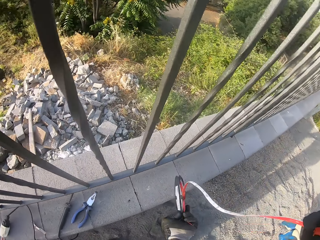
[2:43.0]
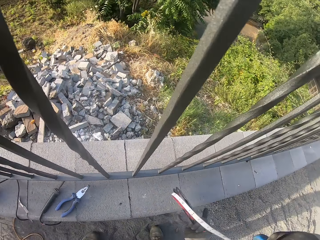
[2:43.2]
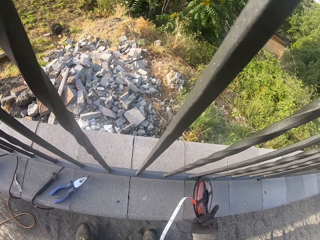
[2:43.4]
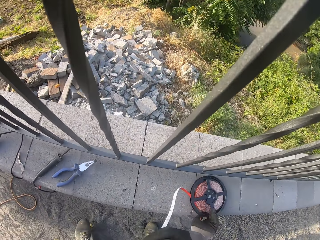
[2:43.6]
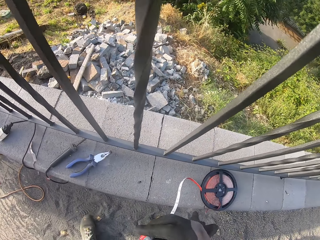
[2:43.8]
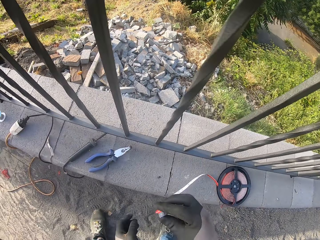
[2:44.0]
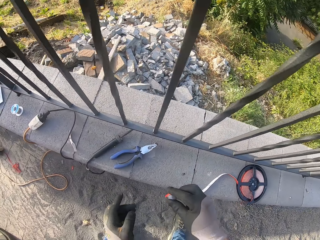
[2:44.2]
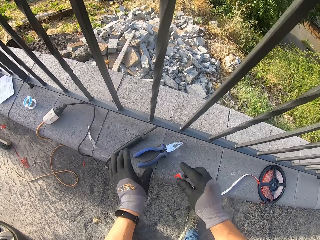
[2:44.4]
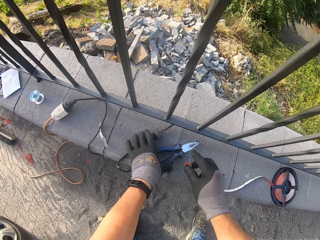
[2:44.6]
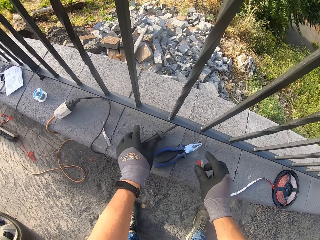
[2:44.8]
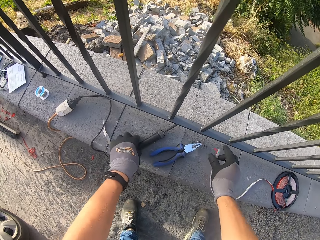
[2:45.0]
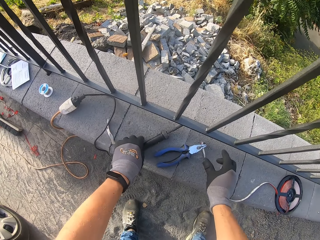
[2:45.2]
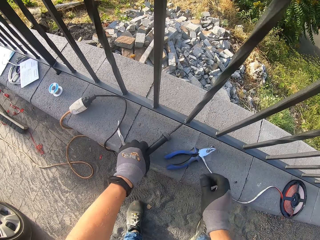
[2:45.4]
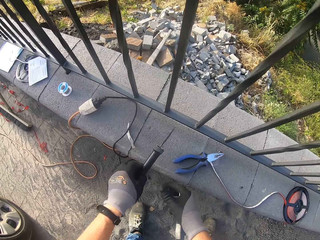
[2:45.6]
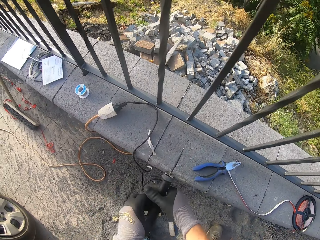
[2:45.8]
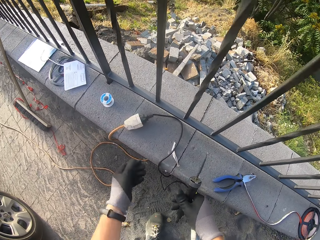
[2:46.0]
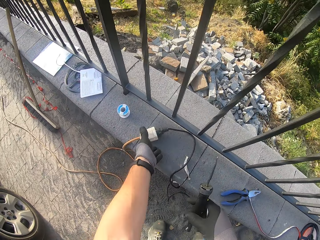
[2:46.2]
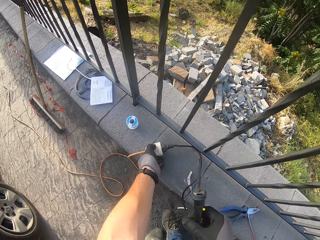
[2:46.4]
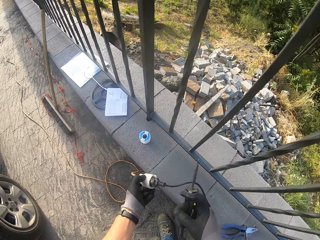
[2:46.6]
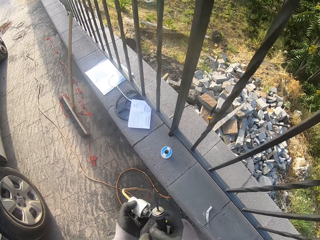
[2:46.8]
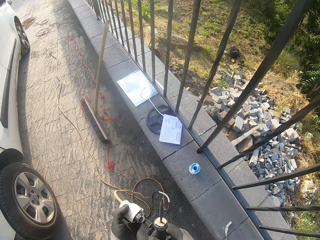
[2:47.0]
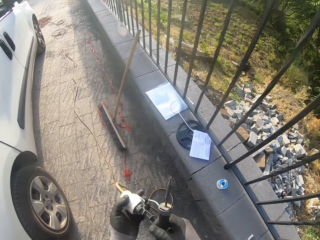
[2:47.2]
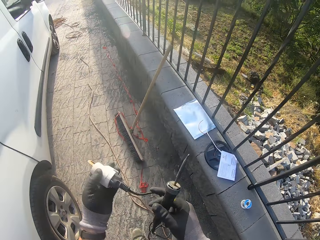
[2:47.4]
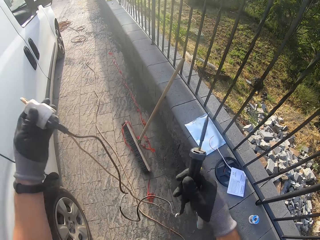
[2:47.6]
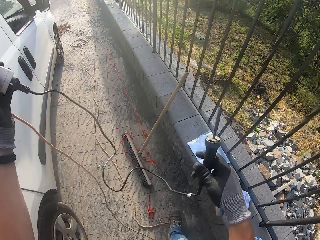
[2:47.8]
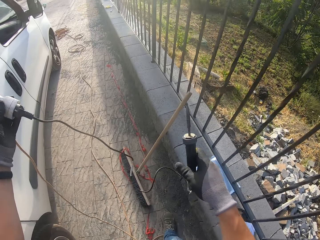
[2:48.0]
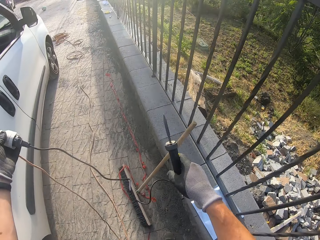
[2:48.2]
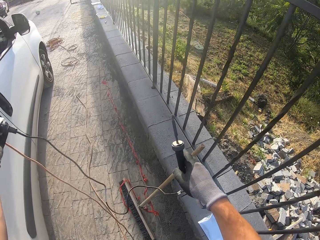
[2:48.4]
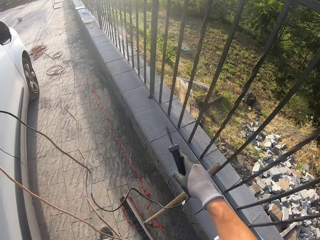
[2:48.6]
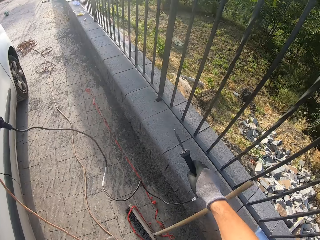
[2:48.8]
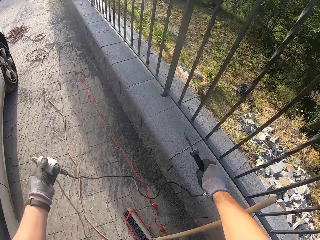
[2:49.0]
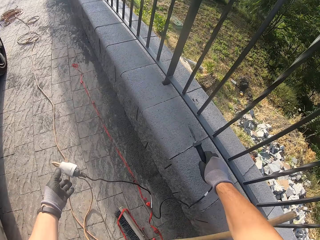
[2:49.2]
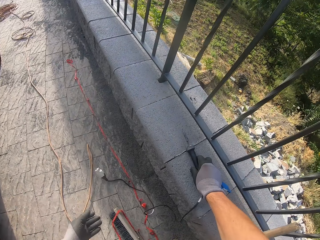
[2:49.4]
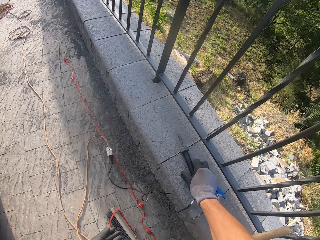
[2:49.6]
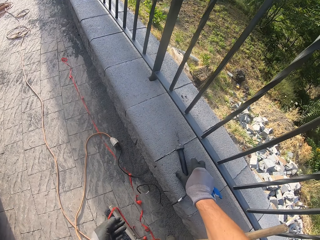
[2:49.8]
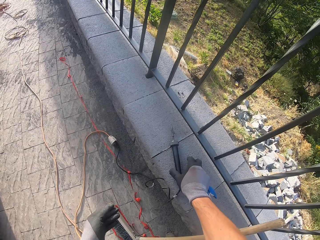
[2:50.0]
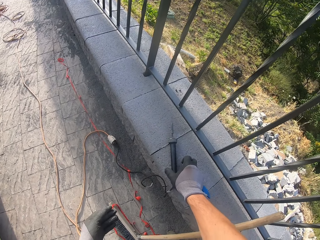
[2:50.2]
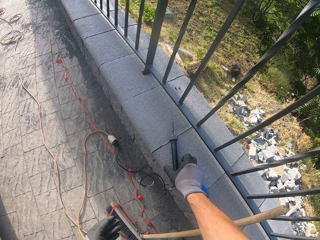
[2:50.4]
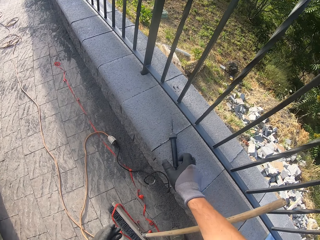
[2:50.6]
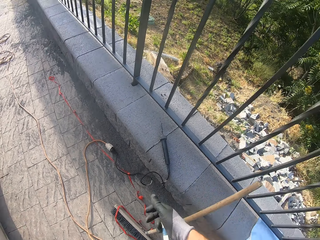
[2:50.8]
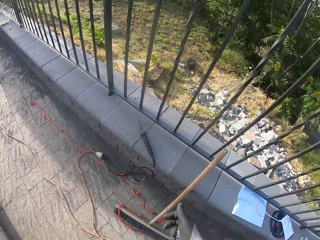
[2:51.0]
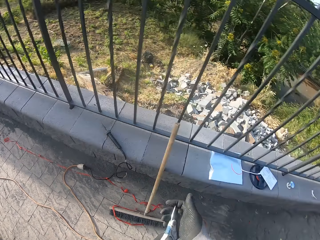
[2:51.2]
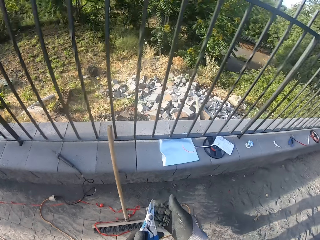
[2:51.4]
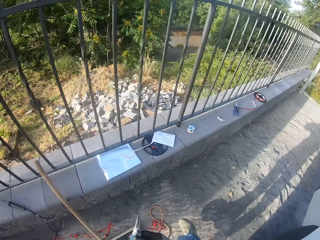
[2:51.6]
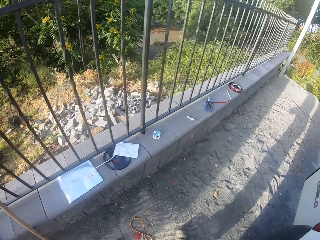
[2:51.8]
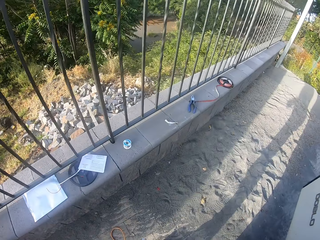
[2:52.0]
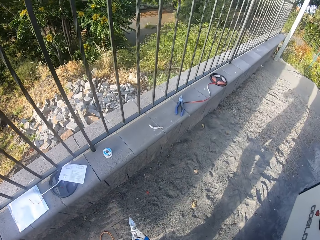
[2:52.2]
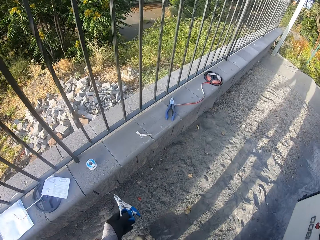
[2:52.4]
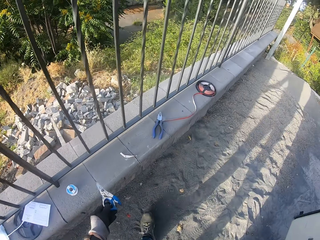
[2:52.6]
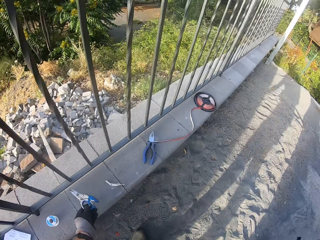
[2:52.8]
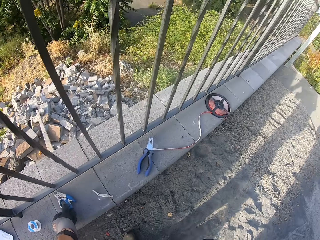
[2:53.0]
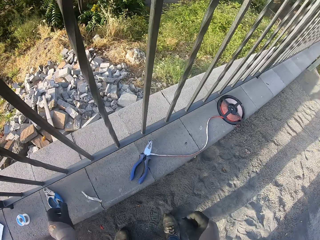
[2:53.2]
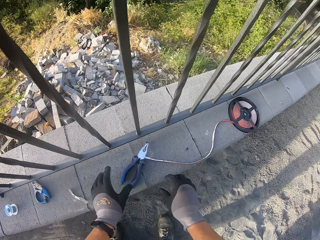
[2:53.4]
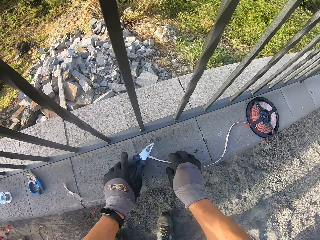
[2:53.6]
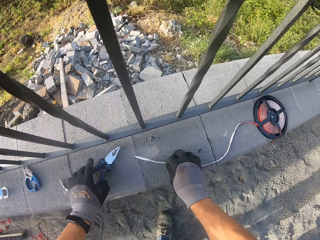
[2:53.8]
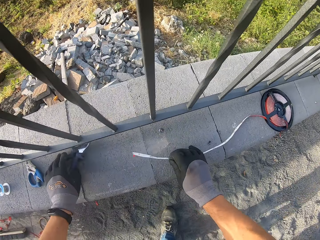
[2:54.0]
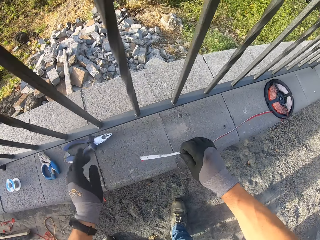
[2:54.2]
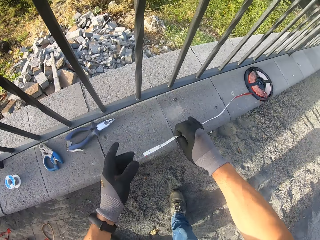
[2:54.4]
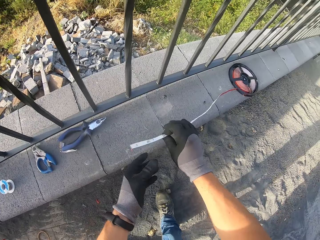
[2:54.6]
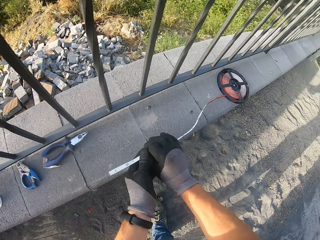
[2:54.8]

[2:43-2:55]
The camera wearer takes the metal burner further. They pick the wire cable. They put the wire cable down. They drop down a pair of scissors.

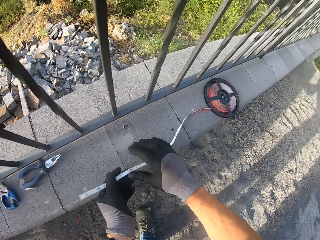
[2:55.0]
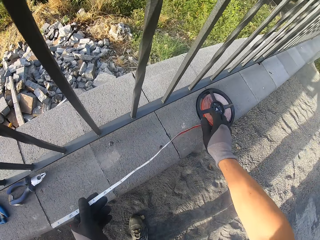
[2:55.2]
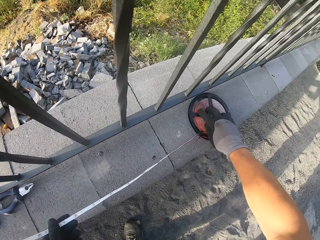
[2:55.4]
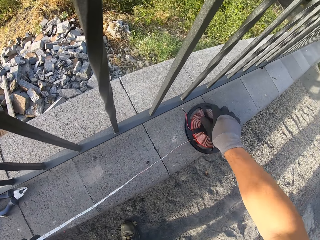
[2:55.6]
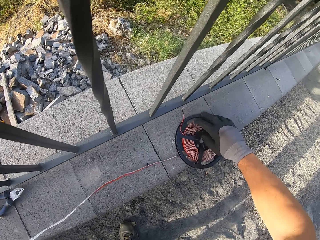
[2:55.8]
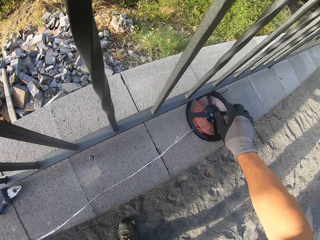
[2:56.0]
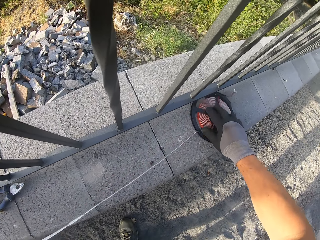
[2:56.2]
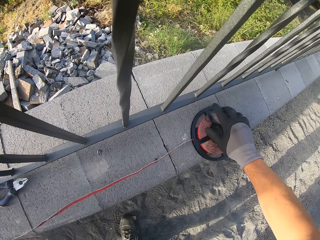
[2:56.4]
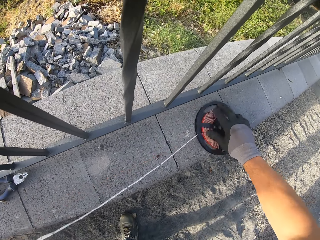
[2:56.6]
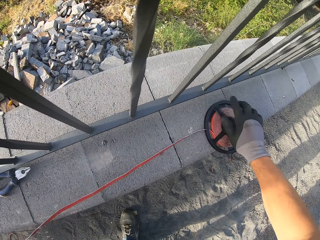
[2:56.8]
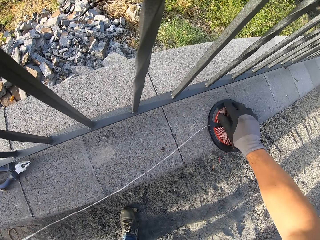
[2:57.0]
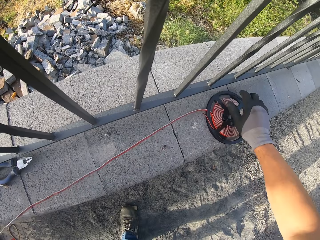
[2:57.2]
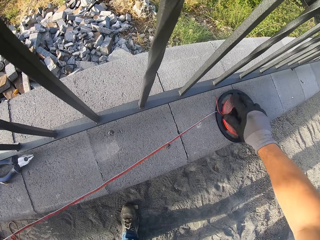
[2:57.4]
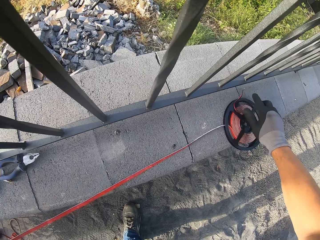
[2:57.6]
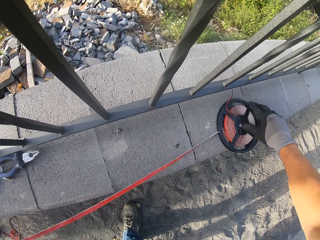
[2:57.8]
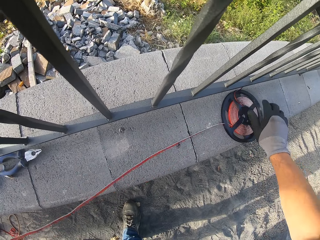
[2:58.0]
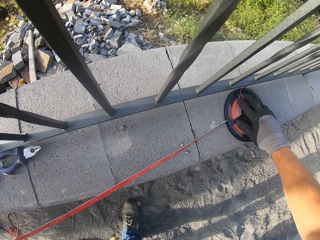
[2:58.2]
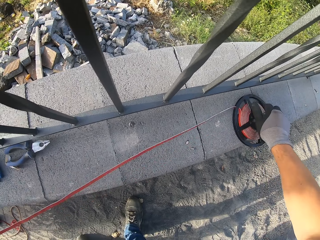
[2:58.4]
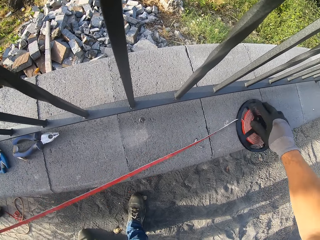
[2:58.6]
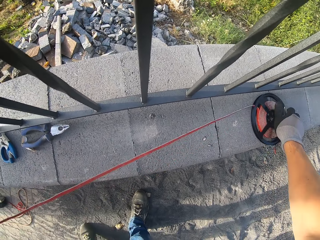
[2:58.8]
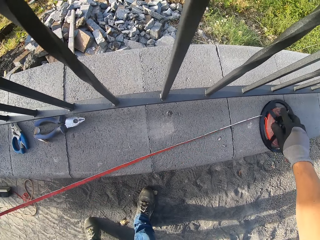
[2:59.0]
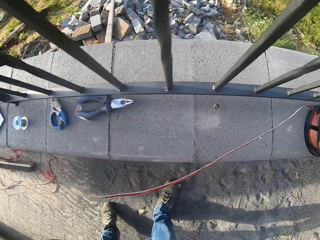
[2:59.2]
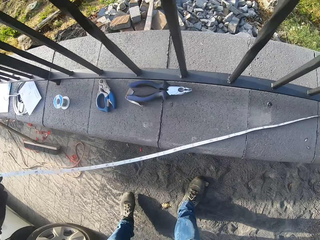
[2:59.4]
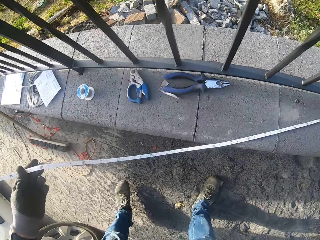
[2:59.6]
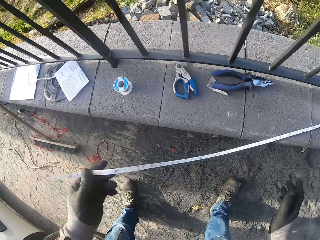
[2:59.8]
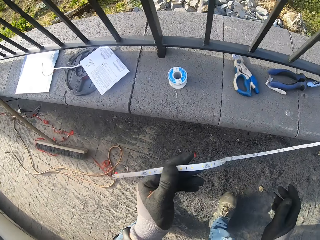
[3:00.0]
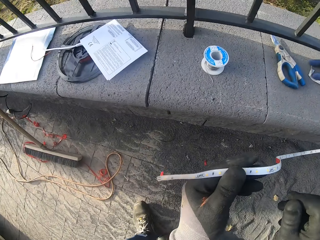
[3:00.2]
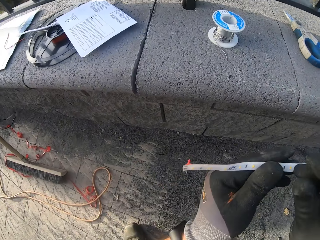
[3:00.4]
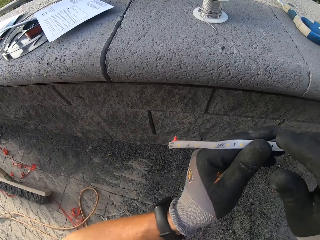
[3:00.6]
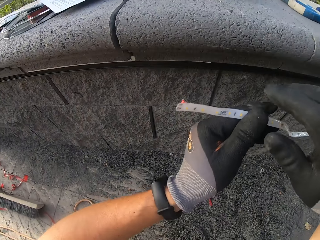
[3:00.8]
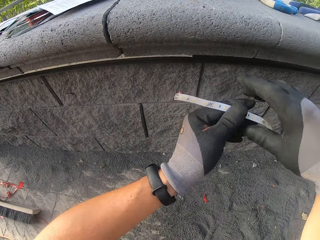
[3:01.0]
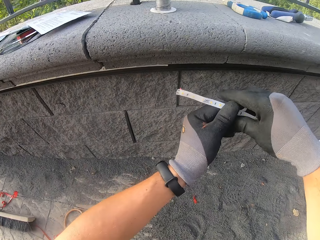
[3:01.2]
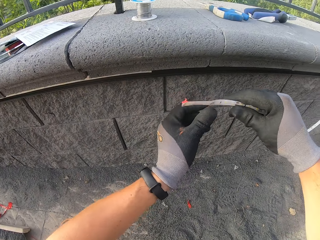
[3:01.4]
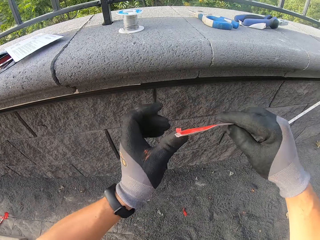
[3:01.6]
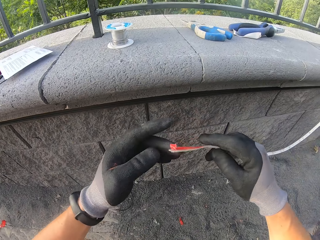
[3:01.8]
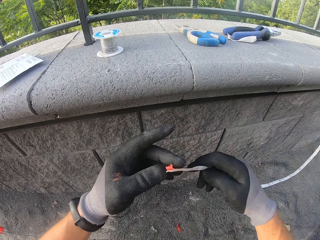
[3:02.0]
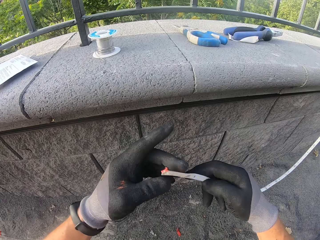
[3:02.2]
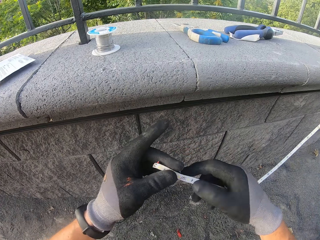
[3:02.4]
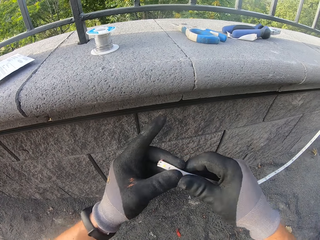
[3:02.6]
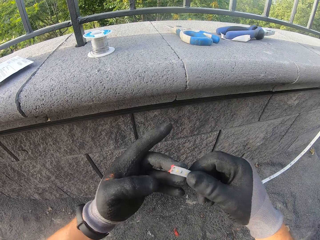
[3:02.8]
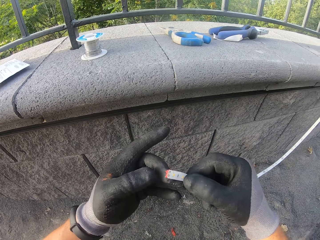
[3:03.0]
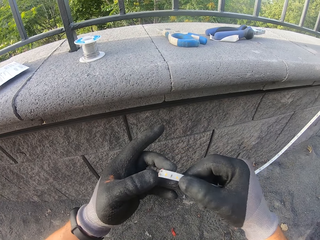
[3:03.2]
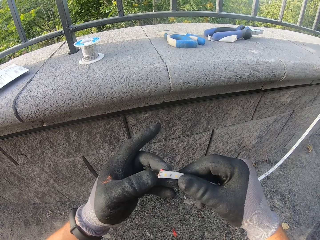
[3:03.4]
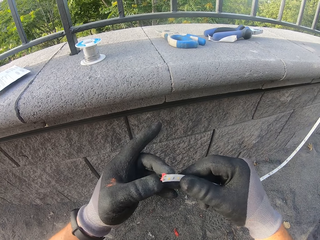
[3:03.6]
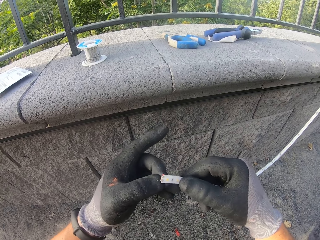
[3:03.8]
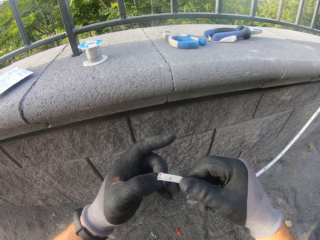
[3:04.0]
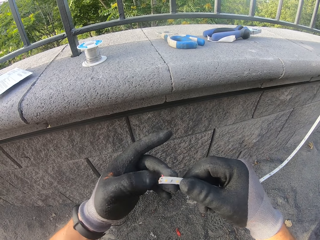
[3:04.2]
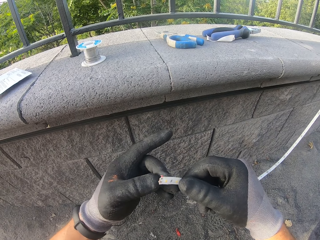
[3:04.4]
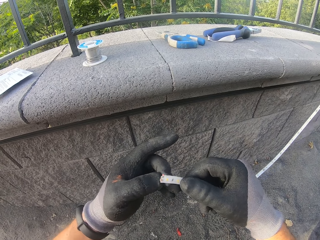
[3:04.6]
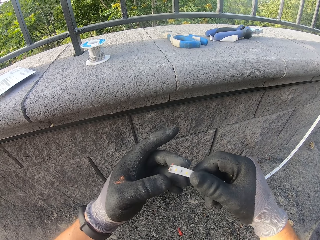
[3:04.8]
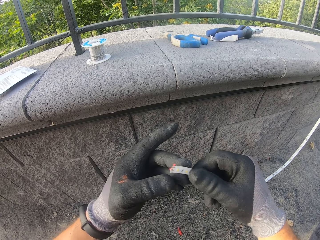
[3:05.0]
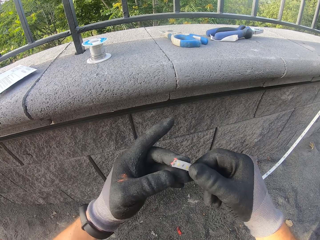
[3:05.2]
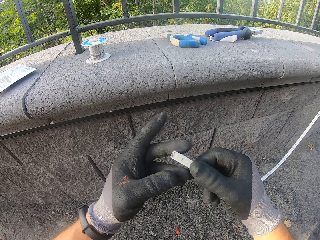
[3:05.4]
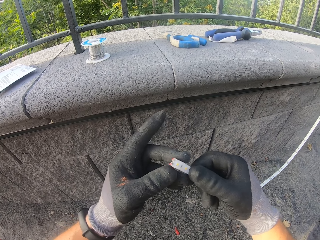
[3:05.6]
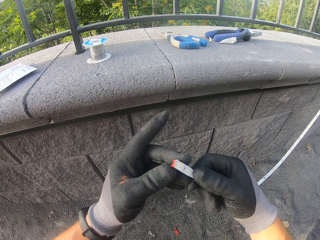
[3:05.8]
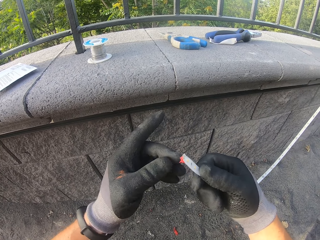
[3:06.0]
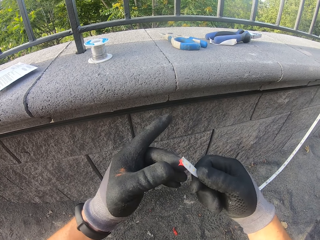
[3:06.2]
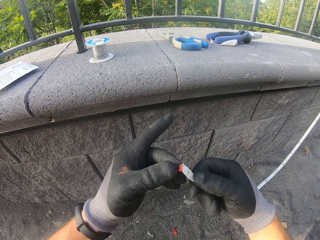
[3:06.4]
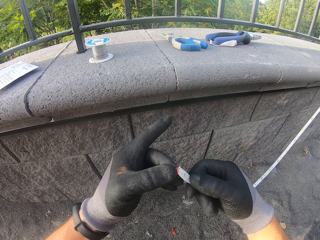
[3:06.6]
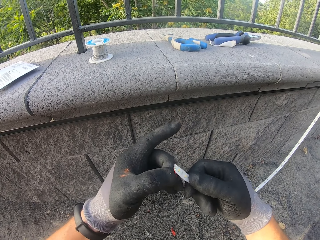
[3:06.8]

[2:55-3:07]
The camera wearer stretches the LED from the holder. They pick something and roll something.
